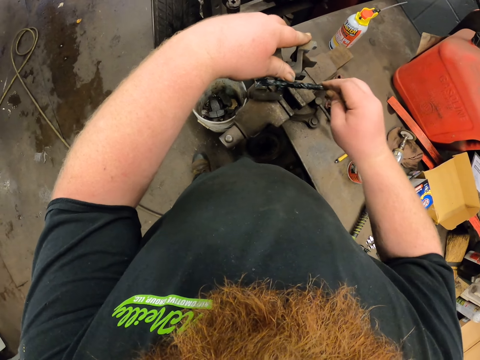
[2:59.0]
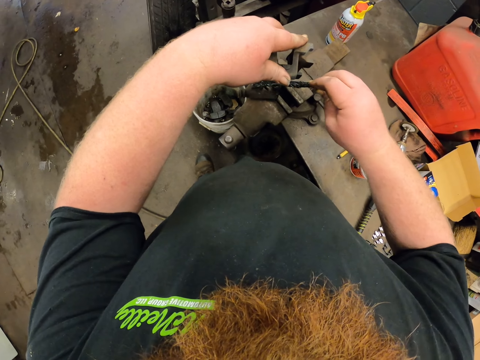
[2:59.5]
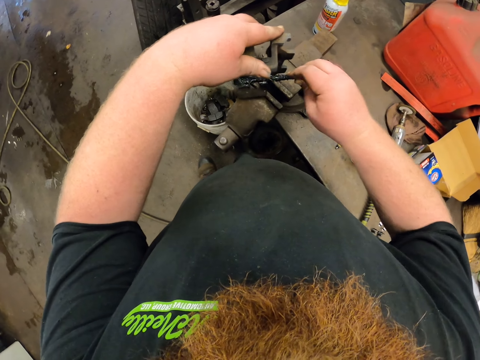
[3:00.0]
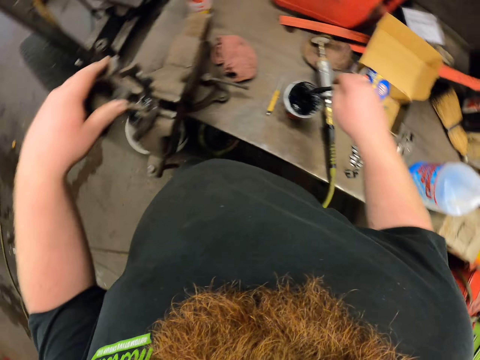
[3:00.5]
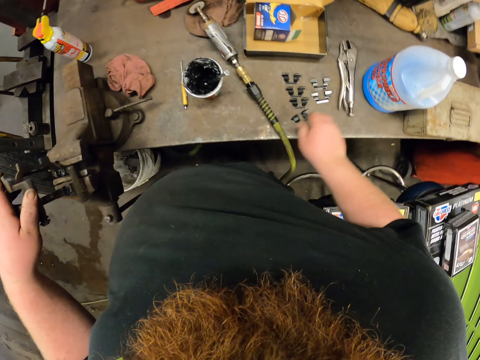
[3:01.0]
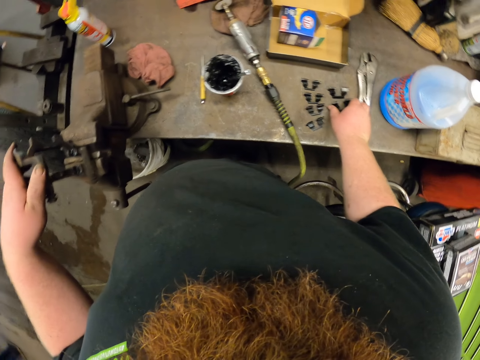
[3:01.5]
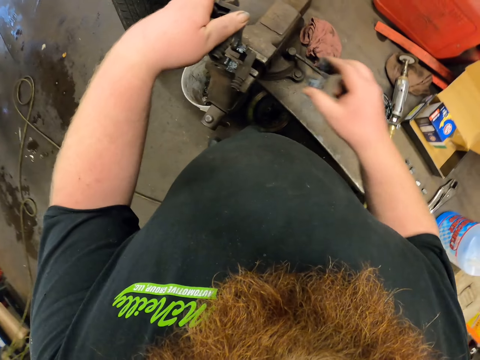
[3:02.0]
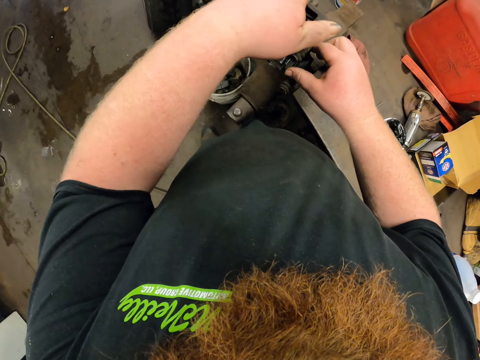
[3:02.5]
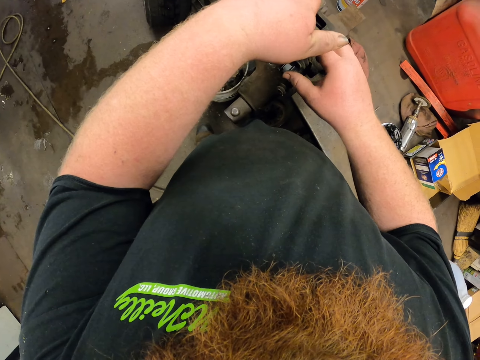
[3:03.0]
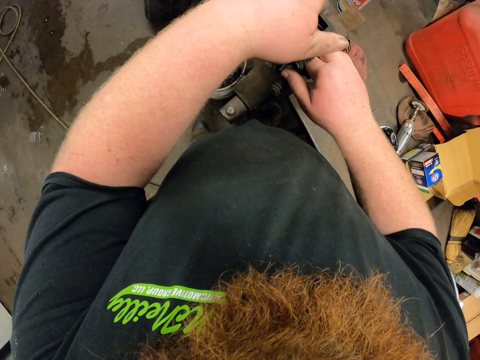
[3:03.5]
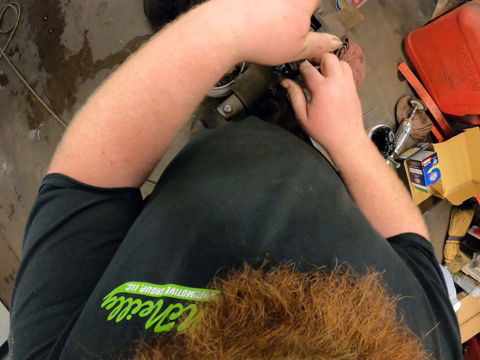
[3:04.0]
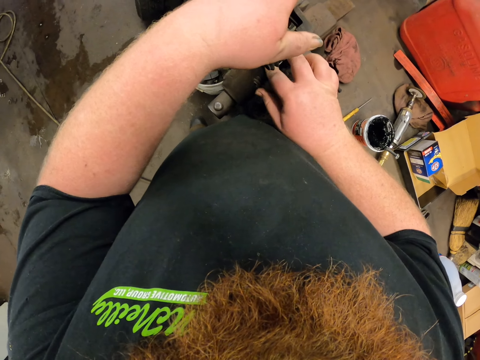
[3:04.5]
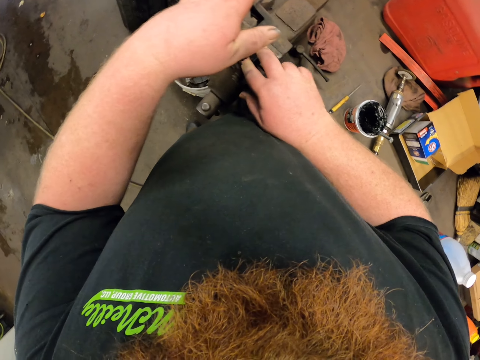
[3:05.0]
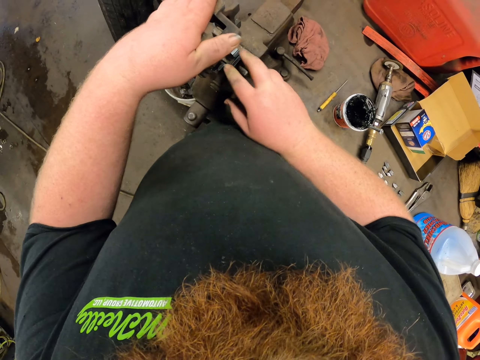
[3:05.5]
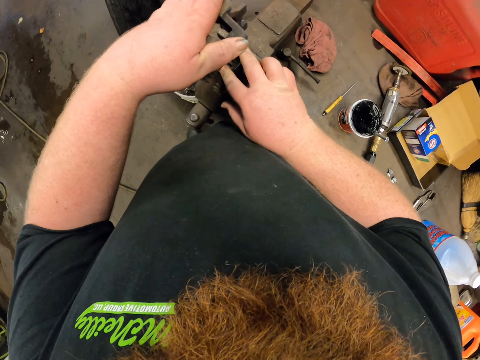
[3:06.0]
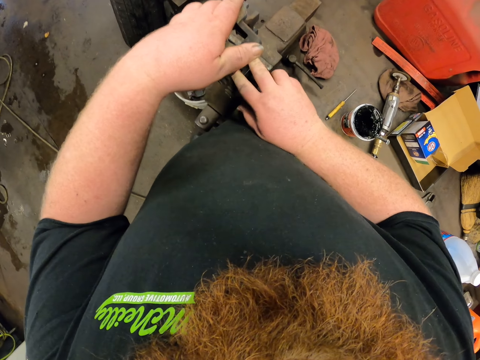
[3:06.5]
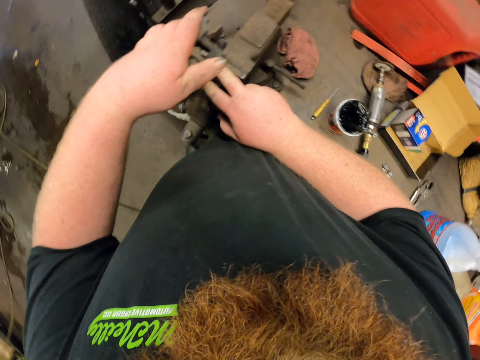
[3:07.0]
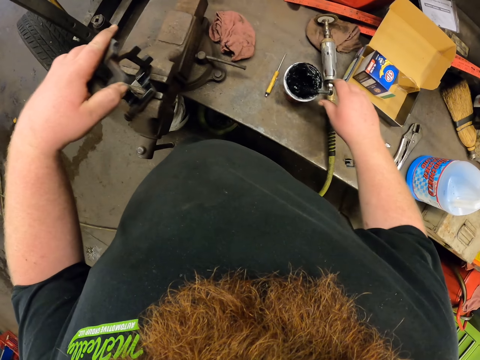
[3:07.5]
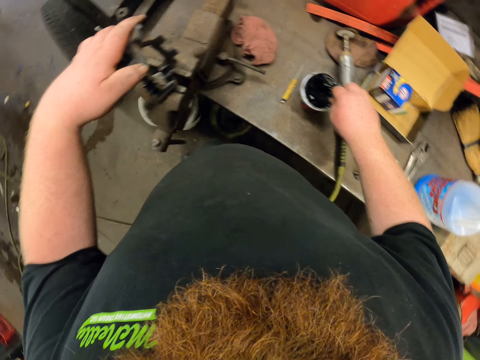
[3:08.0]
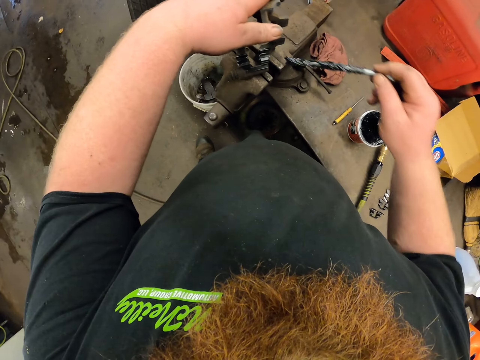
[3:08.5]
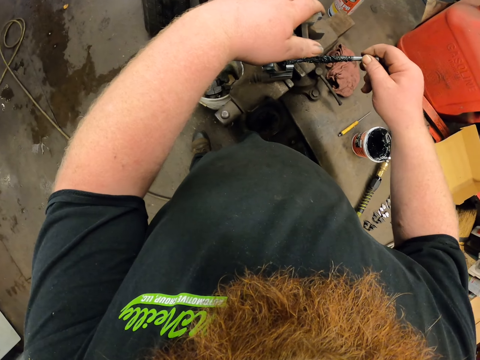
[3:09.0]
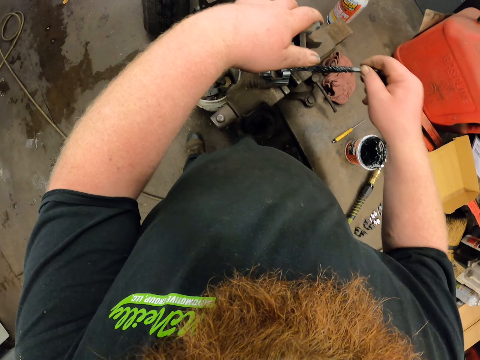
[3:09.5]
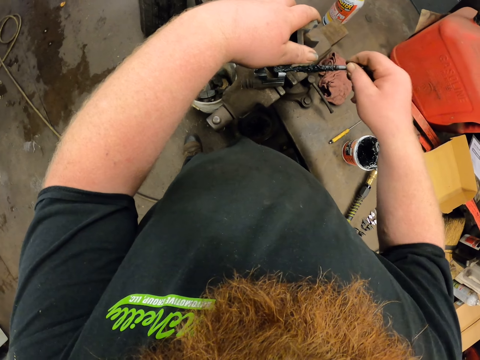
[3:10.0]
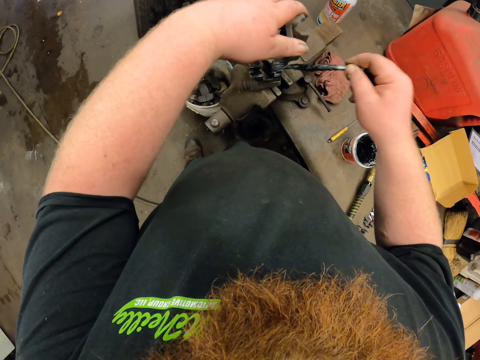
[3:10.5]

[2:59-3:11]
The camera wearer dips the brush to the oil and drops the stick in the glue. They pick a pad clip and put the mount bracket on the metal. They pick the stick from the glue, dip the brush to the oil, and apply glue on the metal.

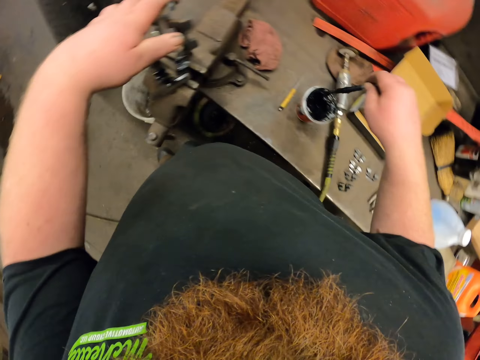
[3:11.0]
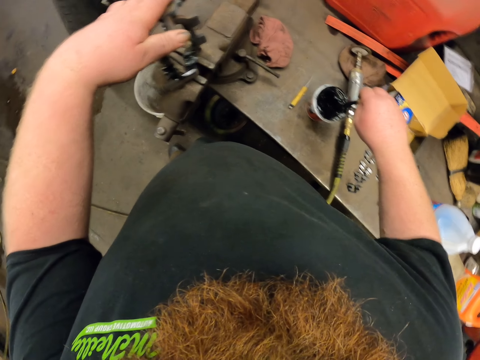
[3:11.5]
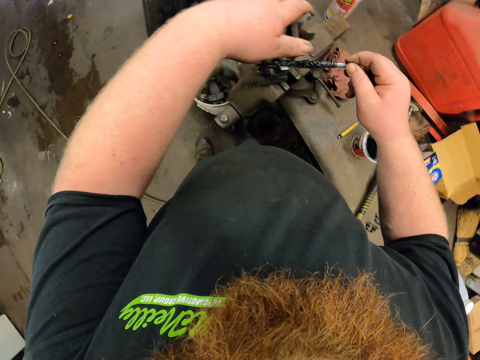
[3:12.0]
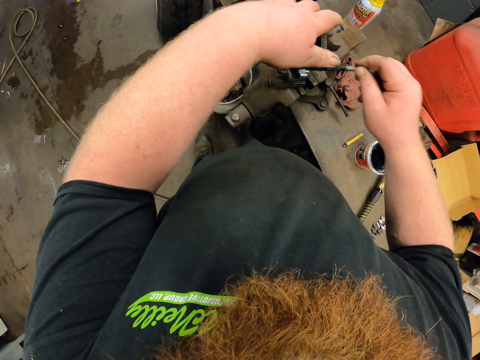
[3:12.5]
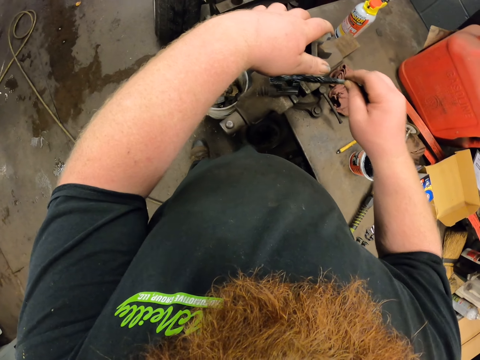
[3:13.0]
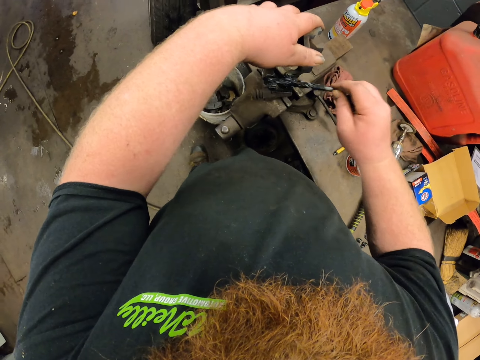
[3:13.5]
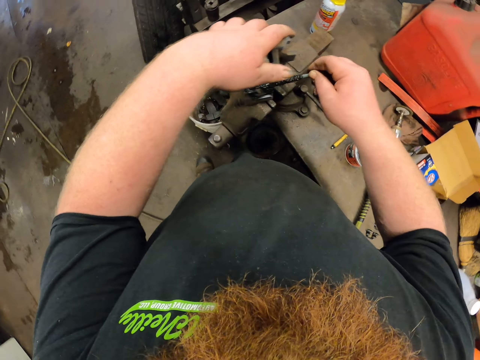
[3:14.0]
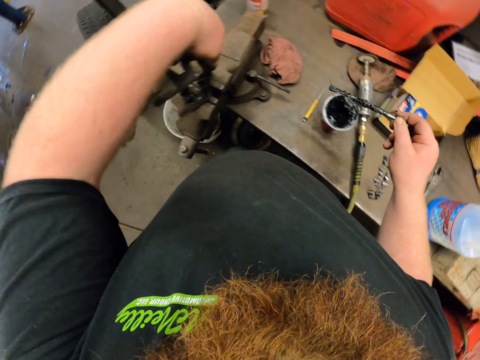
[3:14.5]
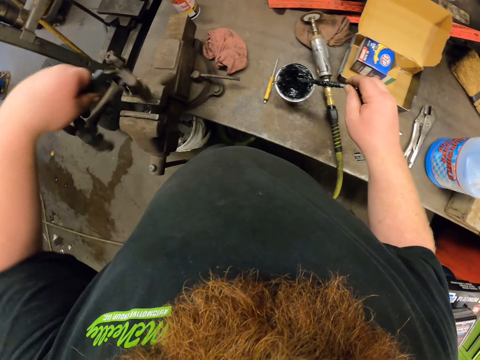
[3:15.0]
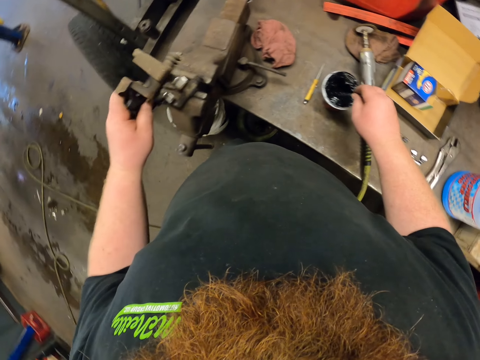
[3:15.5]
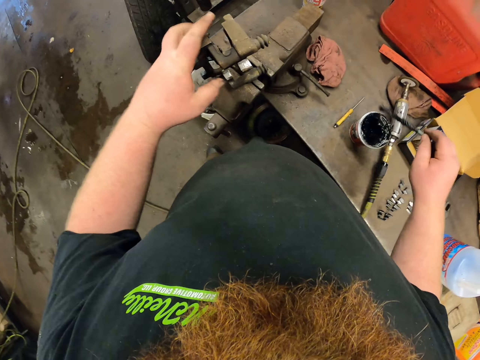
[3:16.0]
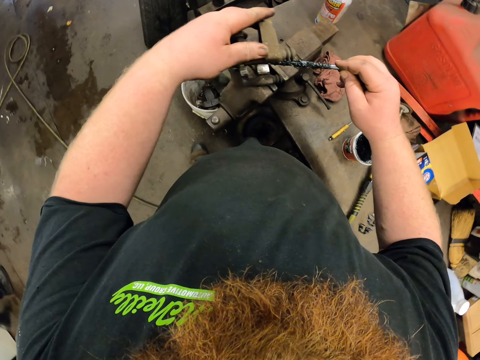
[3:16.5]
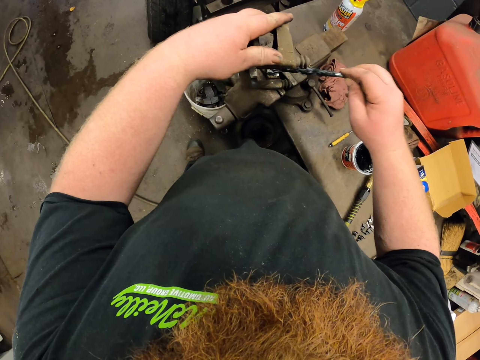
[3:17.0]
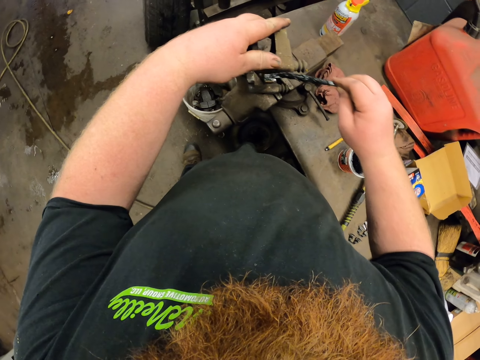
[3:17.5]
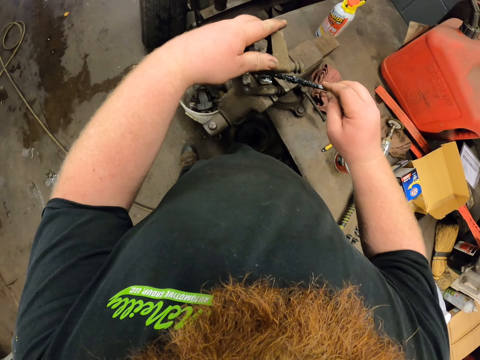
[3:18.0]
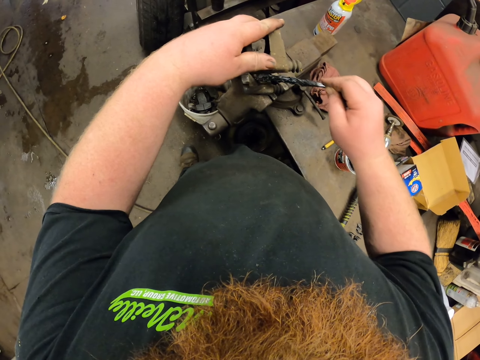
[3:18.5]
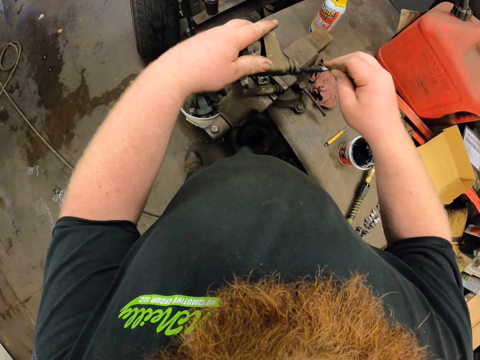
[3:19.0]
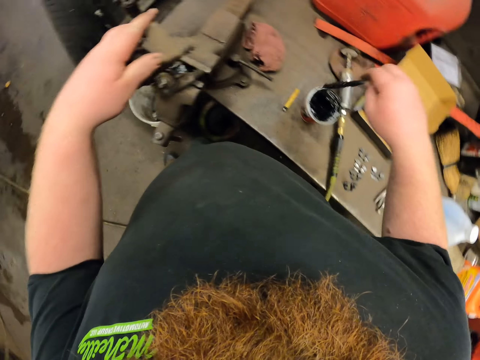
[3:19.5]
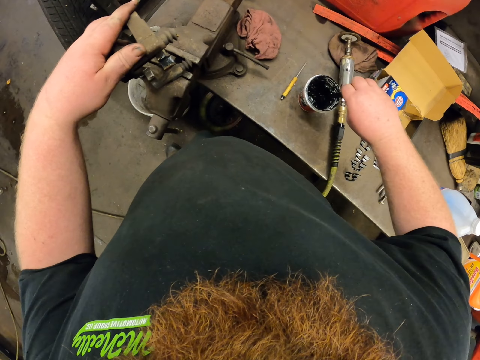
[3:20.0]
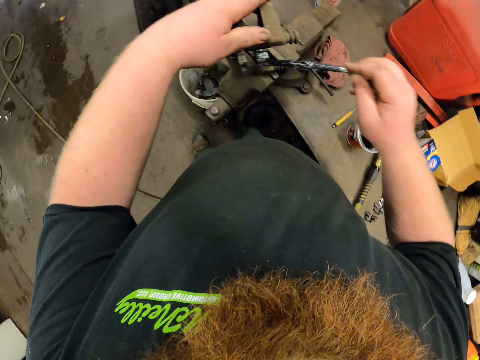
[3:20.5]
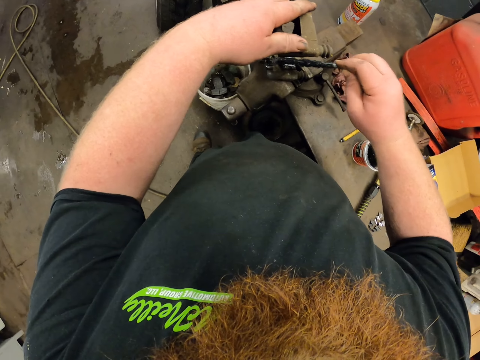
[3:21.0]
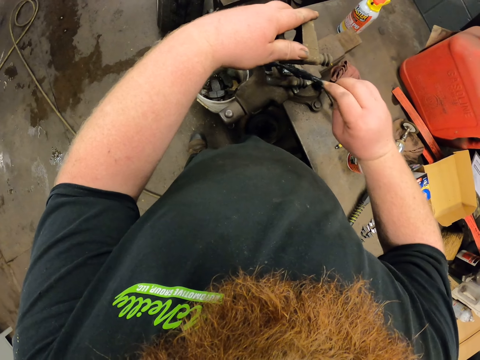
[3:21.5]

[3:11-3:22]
The camera wearer dips the brush to the oil or glue. They apply the oil on the mount bracket. They dip the brush to the oil. They apply the oil on the mount bracket. They dip the brush to the oil. They apply the oil on the mount bracket.

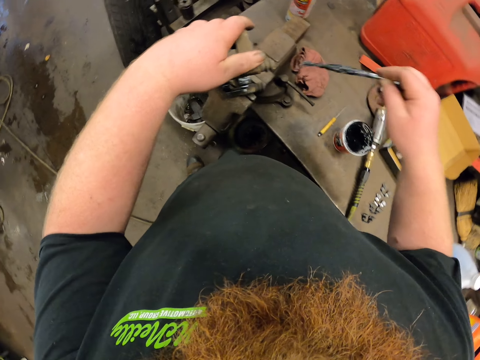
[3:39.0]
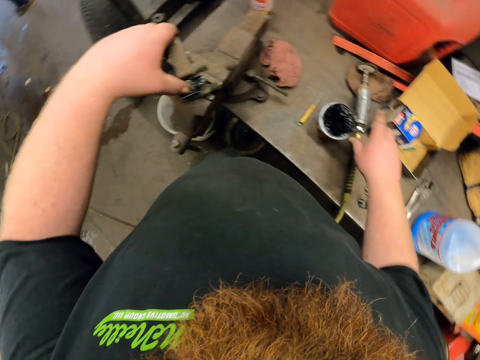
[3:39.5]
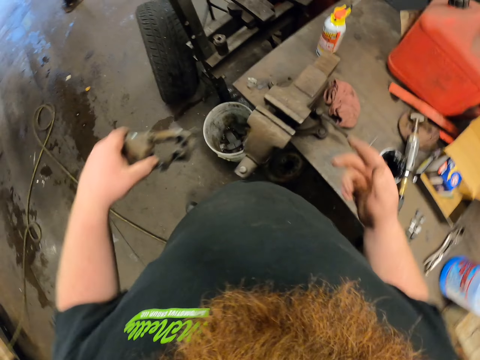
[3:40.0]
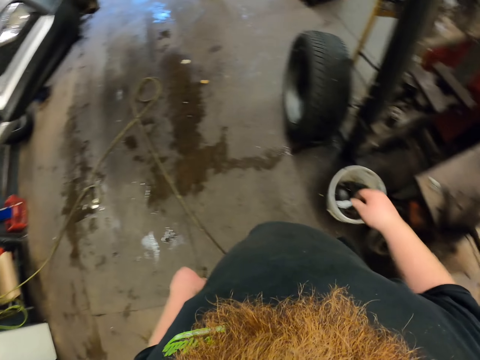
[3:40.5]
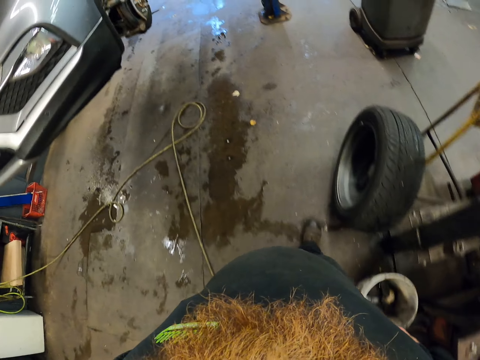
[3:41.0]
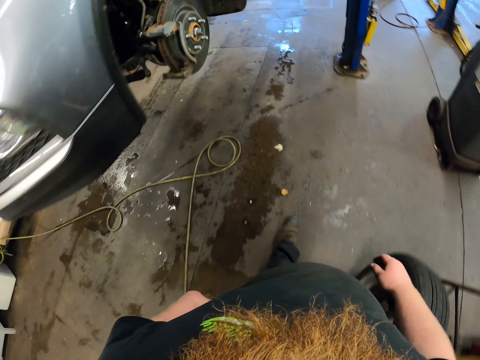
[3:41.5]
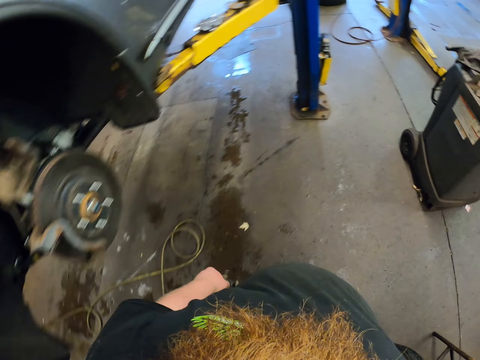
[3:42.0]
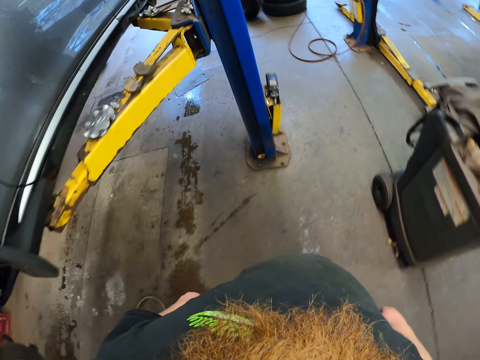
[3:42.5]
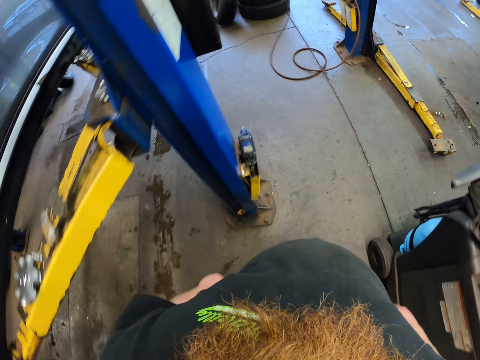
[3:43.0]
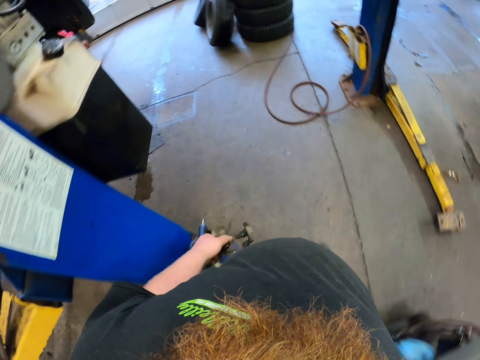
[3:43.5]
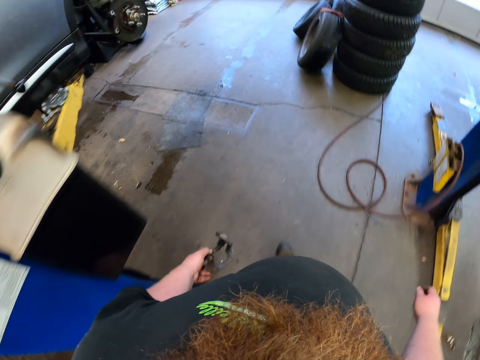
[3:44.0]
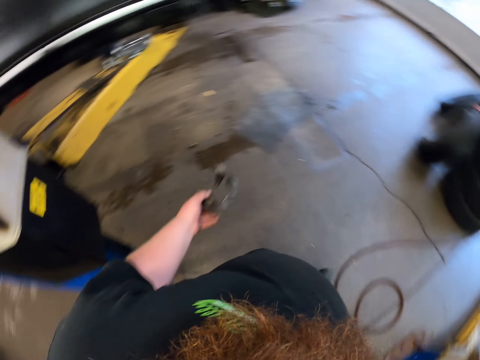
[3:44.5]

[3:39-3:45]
The camera wearer dips the stick back in the glue. They put the oil brush. They lift the metal and walk to the car jack stand.
